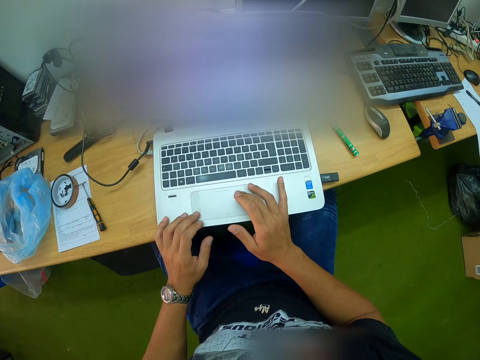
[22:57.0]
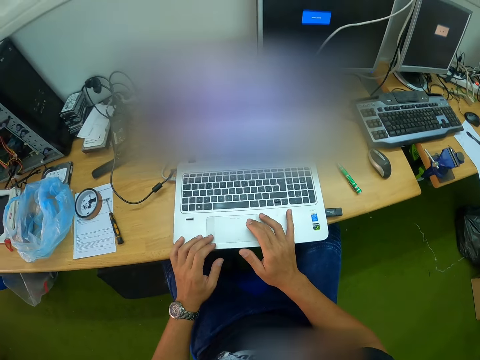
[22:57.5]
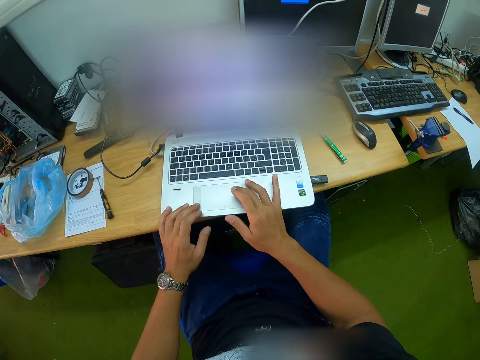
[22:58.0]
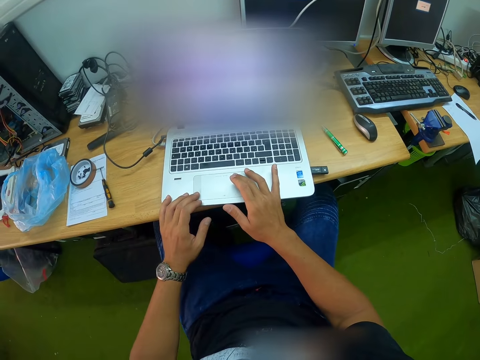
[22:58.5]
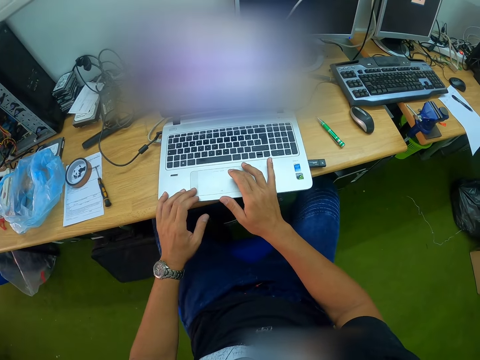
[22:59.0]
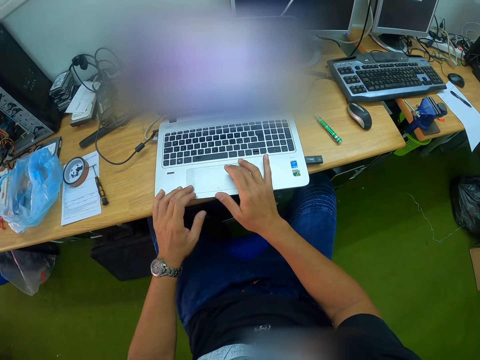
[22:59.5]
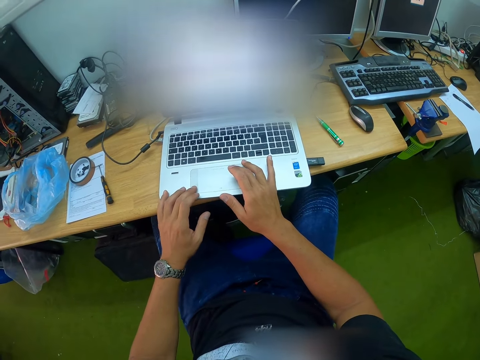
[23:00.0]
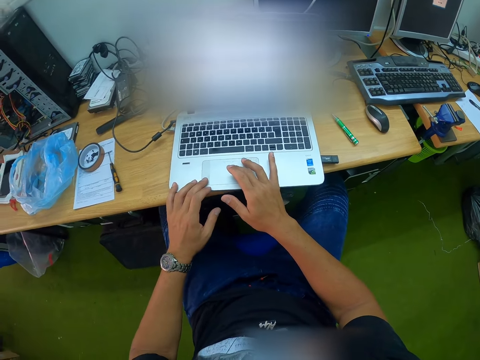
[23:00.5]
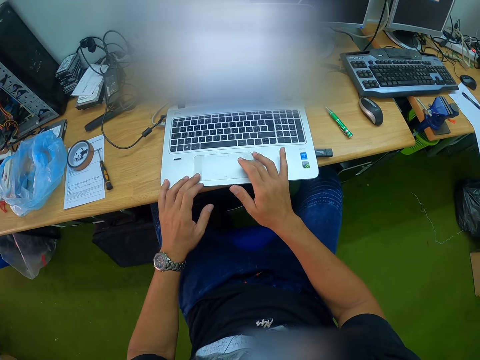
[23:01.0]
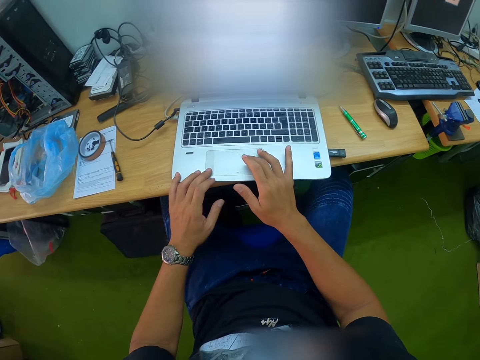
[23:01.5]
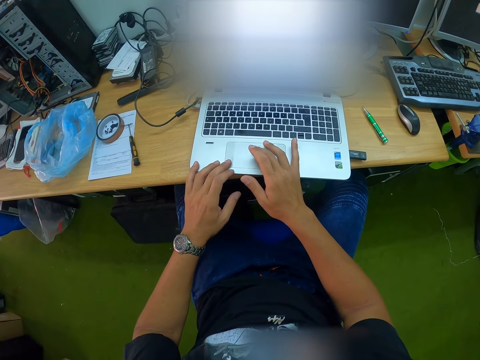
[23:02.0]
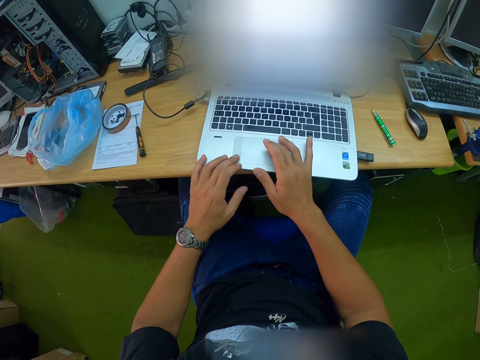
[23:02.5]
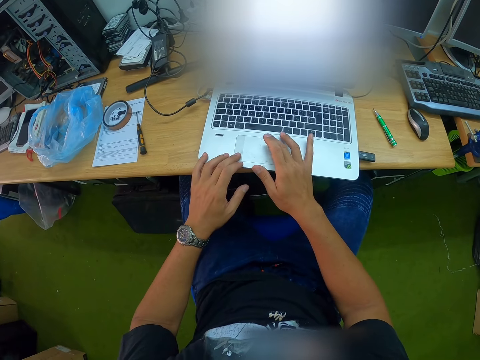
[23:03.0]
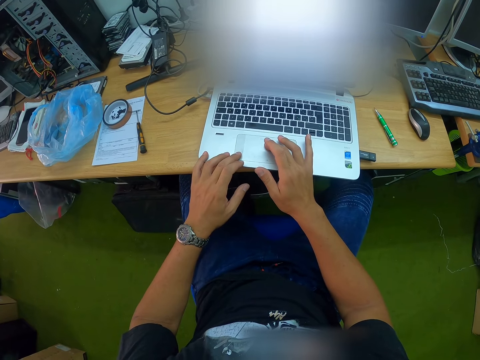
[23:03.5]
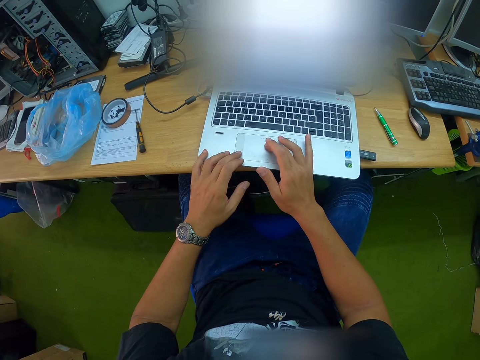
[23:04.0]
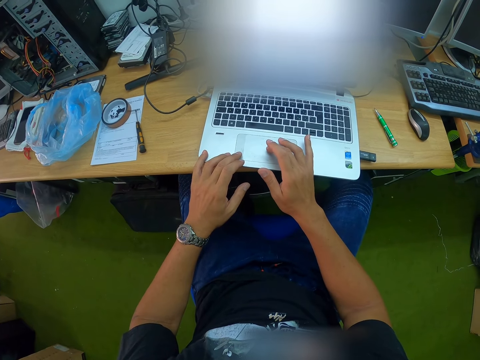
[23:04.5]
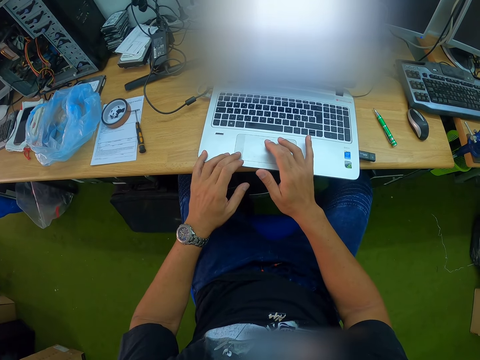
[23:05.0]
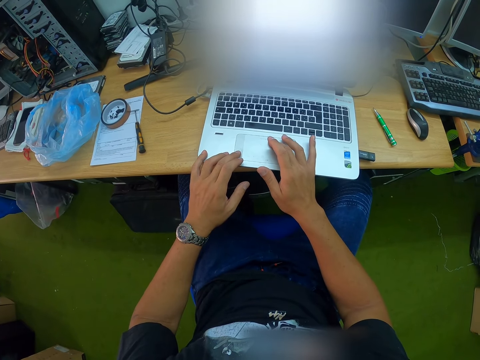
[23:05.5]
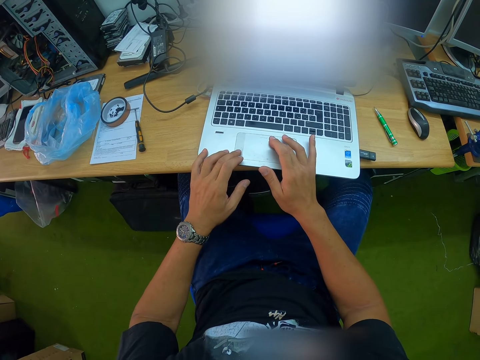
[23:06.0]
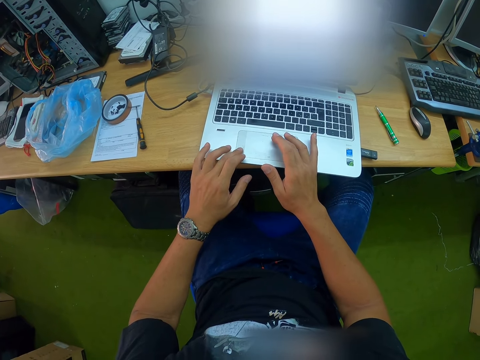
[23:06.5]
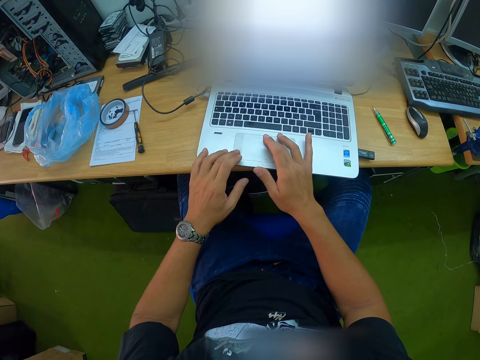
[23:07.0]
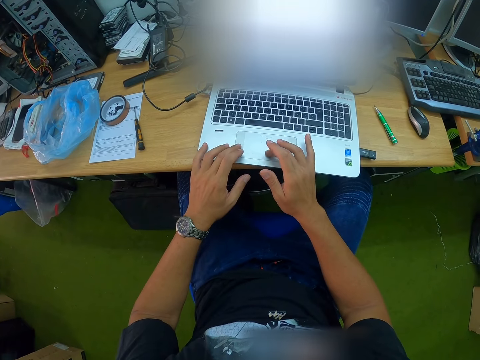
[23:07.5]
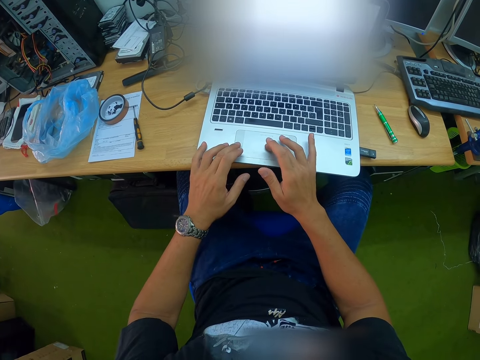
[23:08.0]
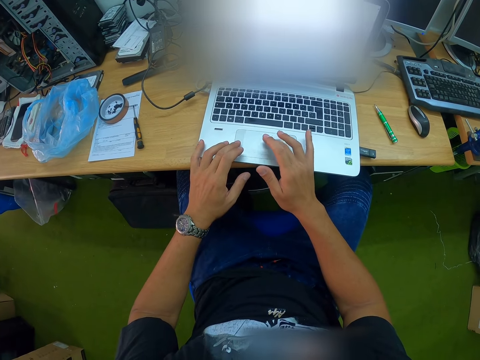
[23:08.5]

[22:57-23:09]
The camera wearer scrolls on the touchpad with the right hand repeatedly.

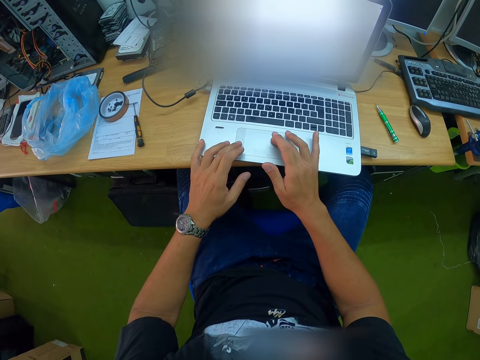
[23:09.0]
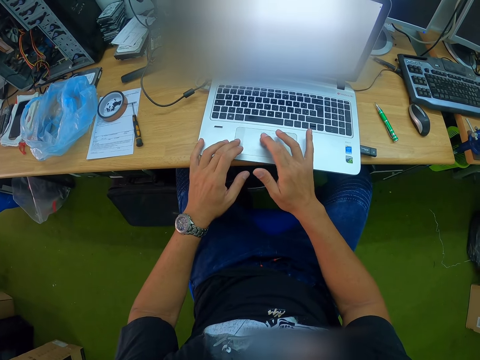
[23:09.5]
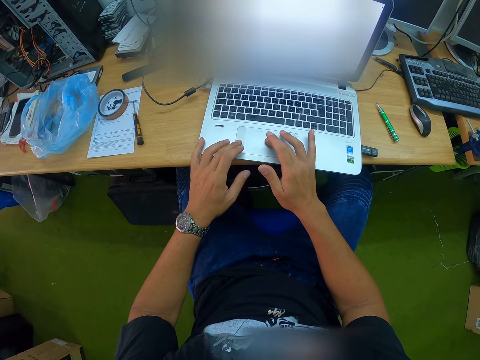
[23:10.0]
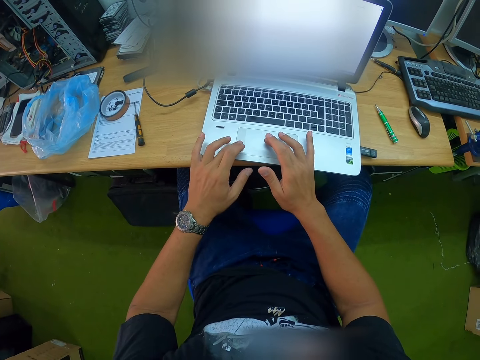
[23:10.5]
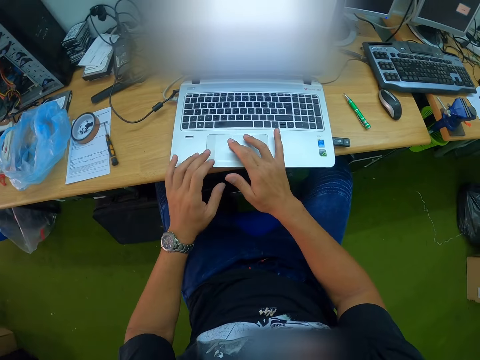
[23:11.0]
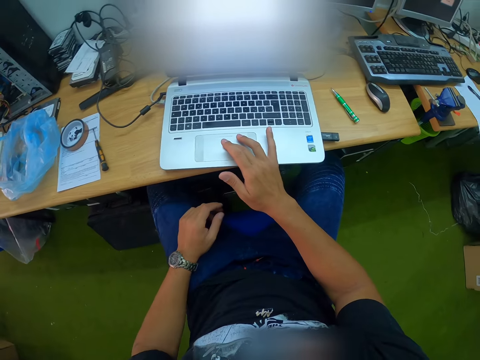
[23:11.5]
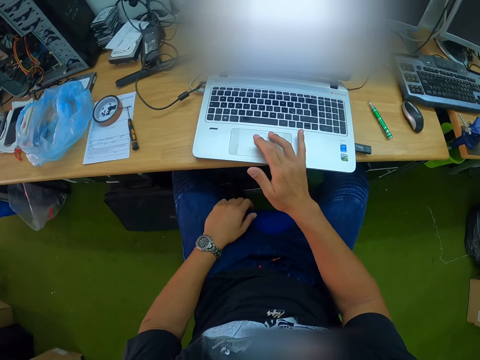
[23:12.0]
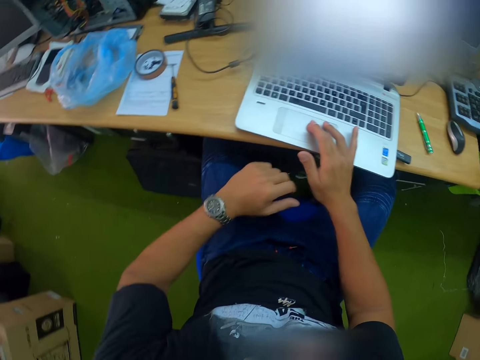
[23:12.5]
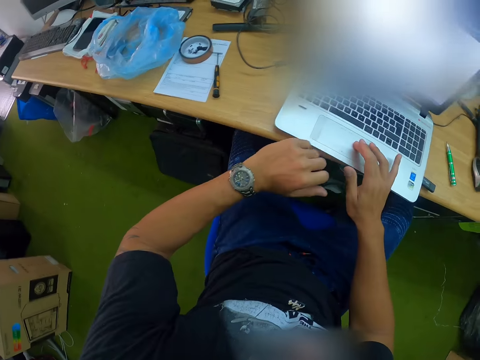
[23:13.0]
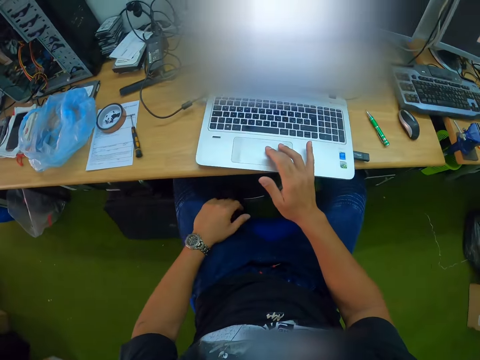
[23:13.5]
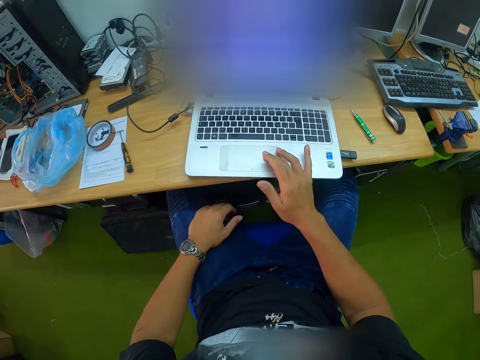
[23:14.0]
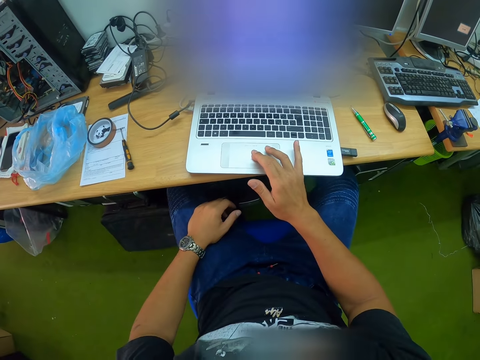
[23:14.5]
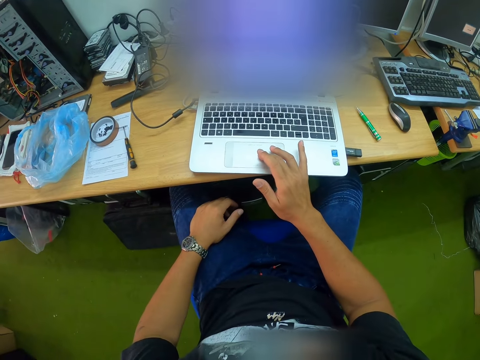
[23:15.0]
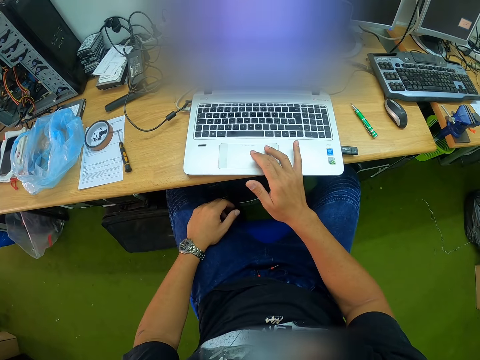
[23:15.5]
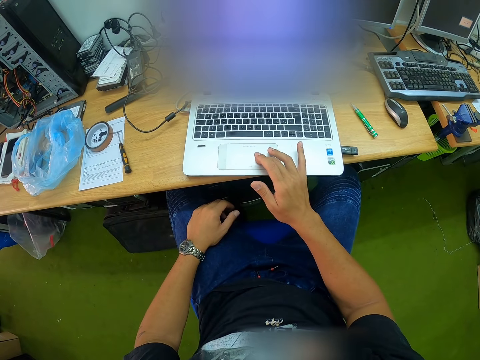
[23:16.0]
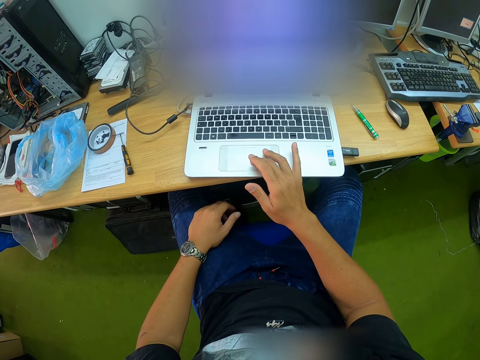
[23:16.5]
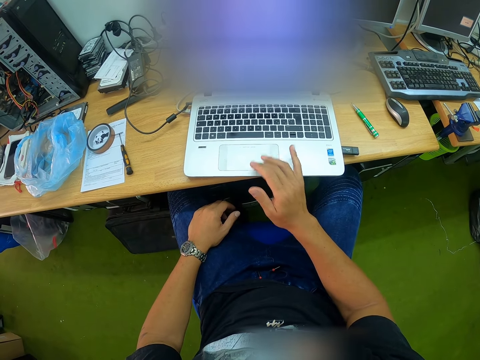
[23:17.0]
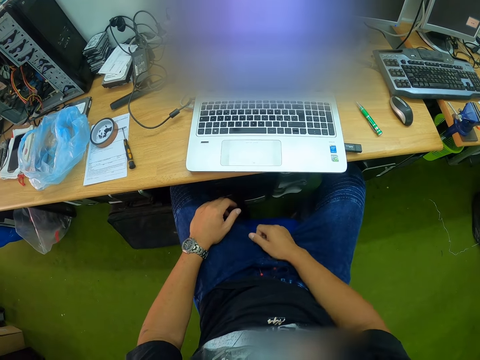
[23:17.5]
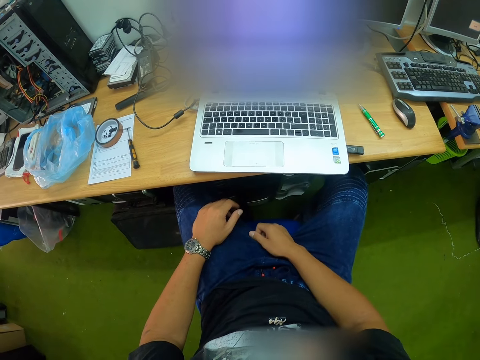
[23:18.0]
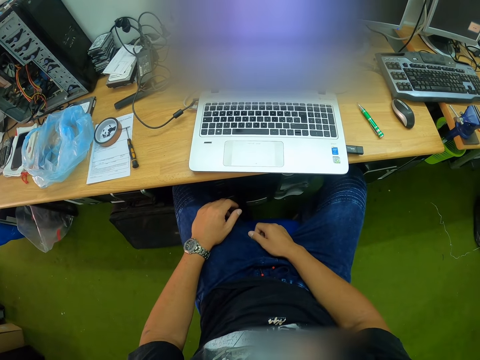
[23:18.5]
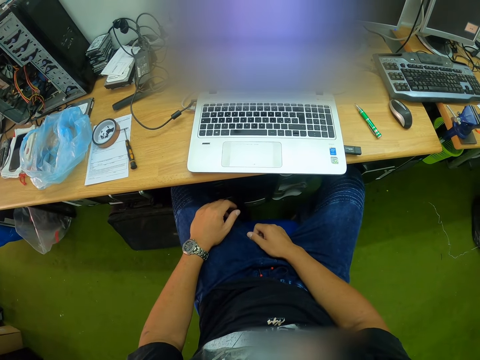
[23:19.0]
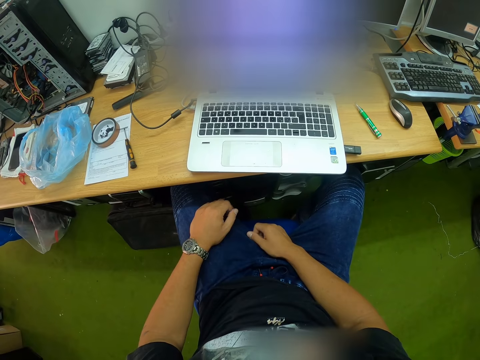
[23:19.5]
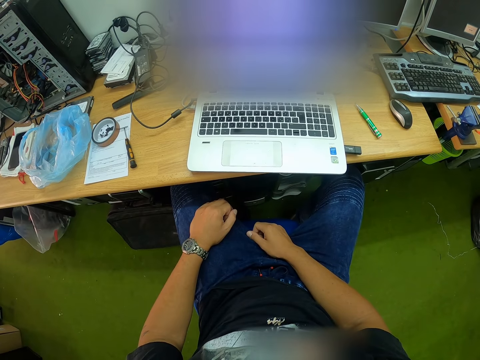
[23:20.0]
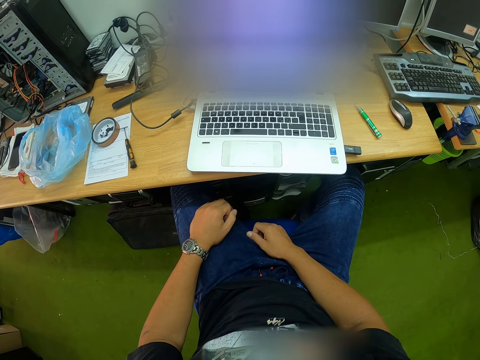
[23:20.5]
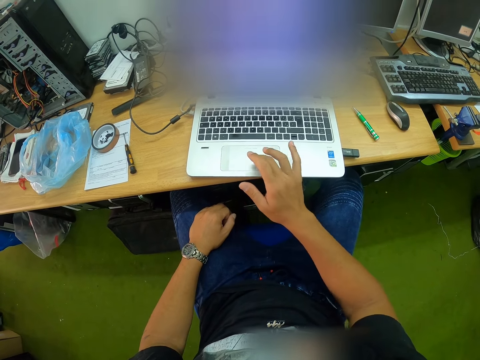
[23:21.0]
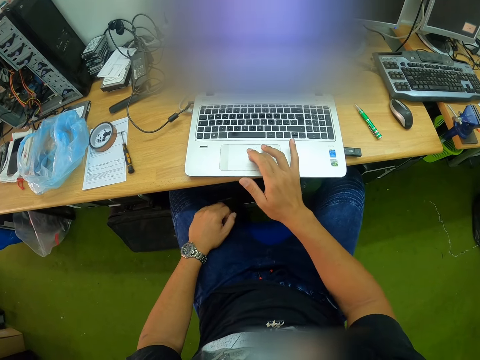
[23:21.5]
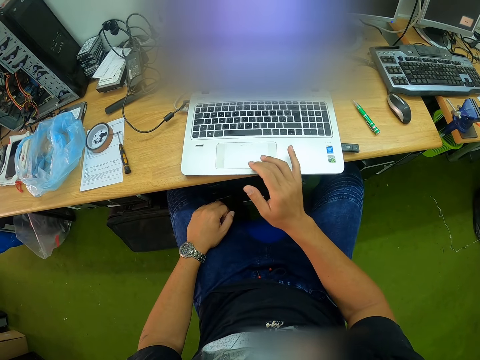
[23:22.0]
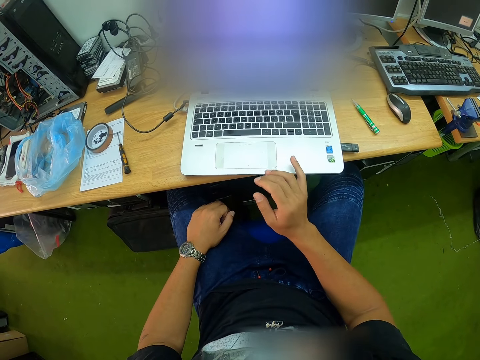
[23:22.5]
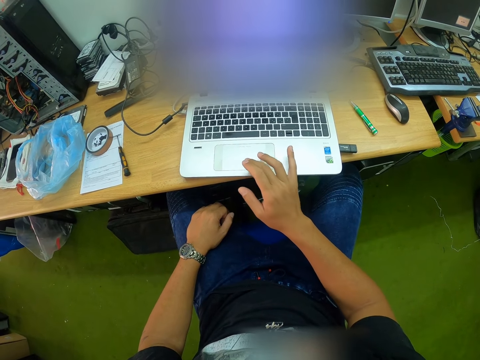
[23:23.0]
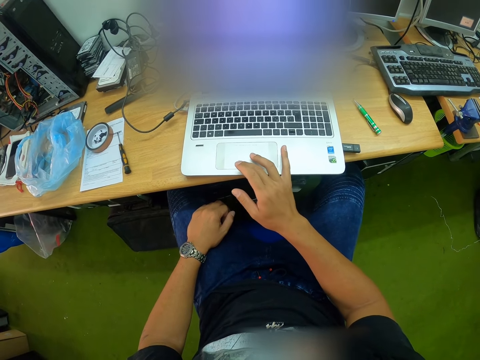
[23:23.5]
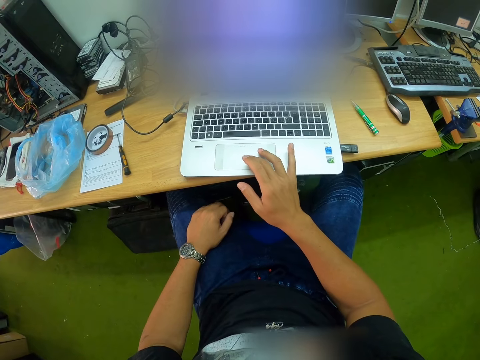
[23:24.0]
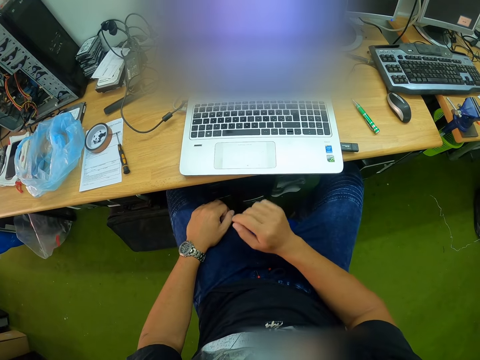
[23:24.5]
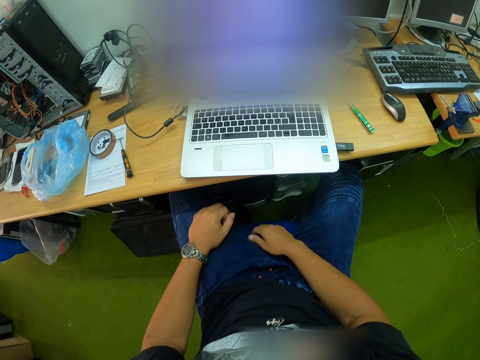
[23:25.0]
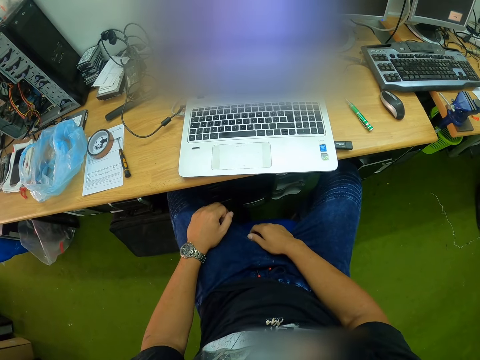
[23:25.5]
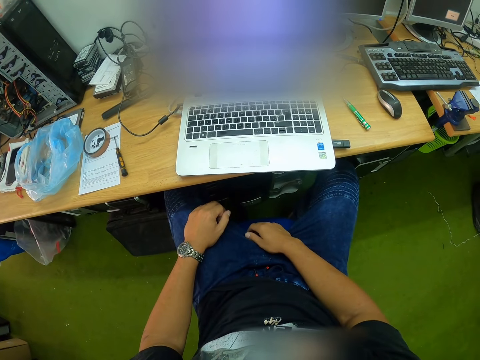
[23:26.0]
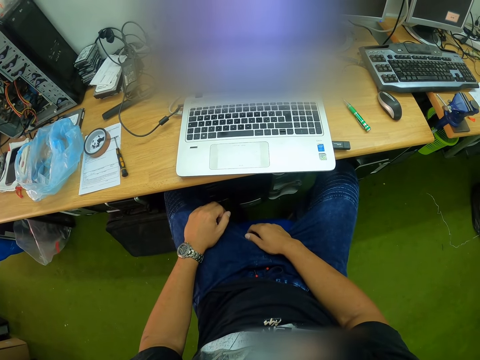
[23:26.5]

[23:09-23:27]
The camera wearer scrolls on the touchpad with the right hand. He operates the laptop with his right hand. He rests the left arm on the leg and lifts up the left hand. He scrolls on the touchpad with the right hand and puts the right hand on the right thigh. He operates the laptop with his right hand. He scrolls on the touchpad with the right hand. He lifts his right hand from the laptop. He puts the right hand on the right thigh.
